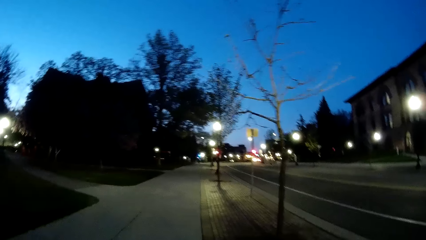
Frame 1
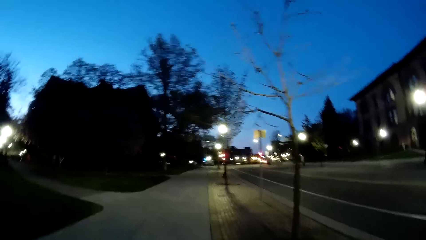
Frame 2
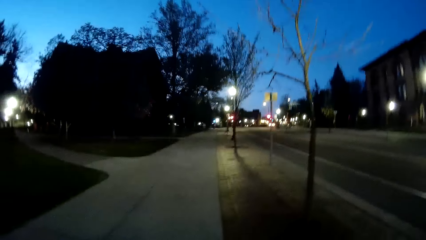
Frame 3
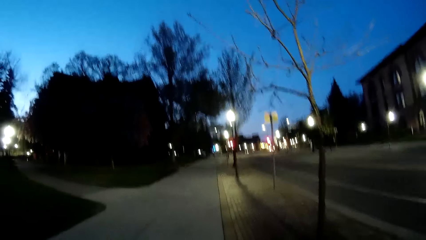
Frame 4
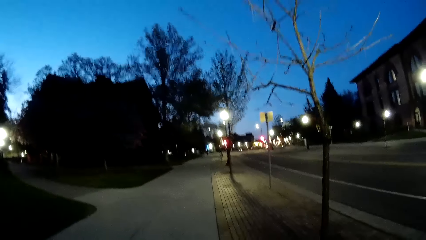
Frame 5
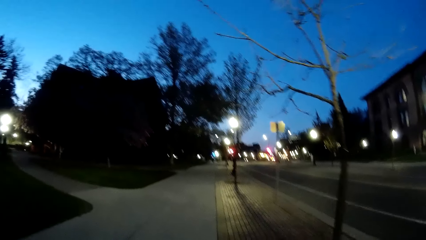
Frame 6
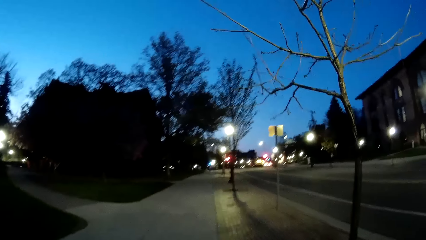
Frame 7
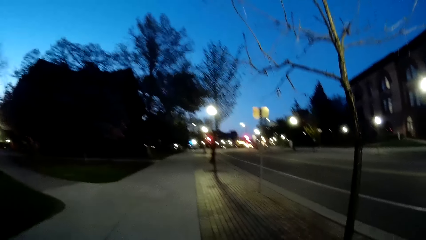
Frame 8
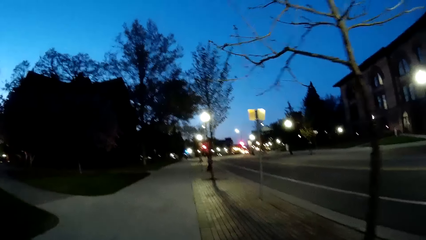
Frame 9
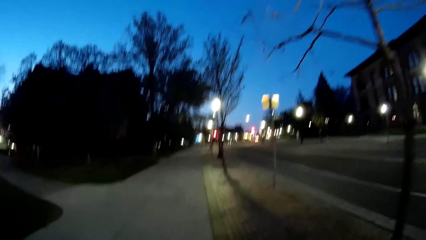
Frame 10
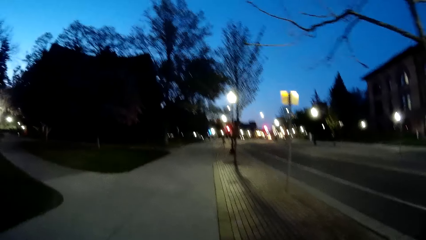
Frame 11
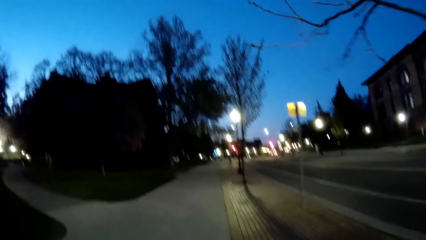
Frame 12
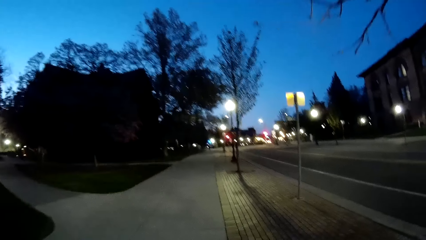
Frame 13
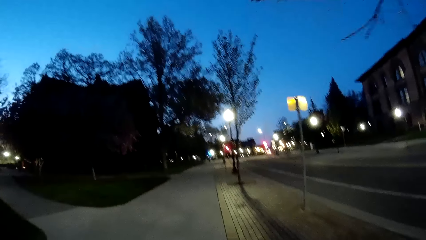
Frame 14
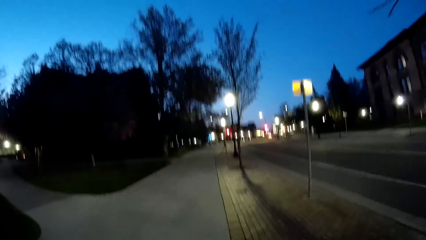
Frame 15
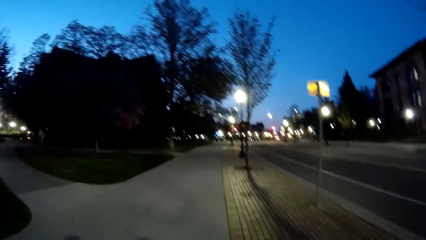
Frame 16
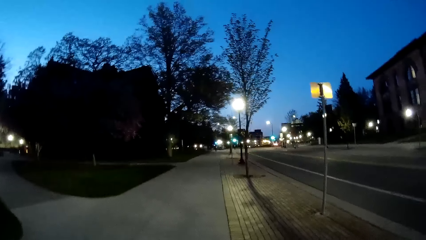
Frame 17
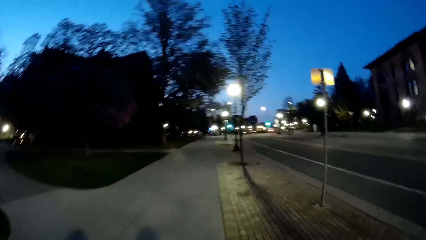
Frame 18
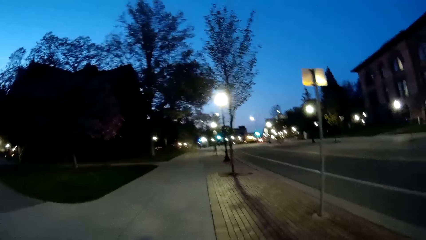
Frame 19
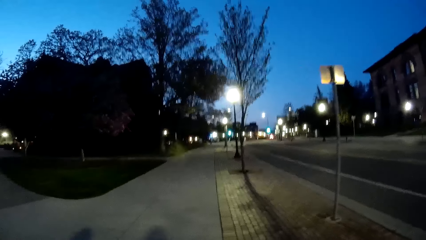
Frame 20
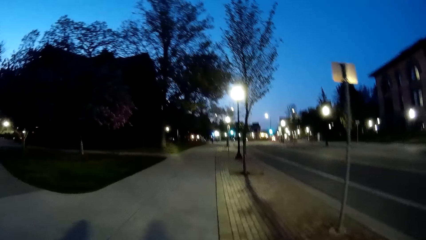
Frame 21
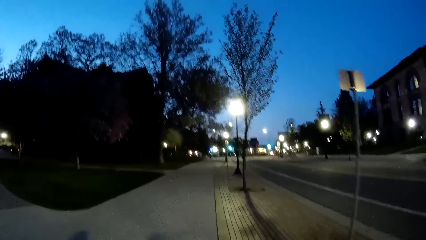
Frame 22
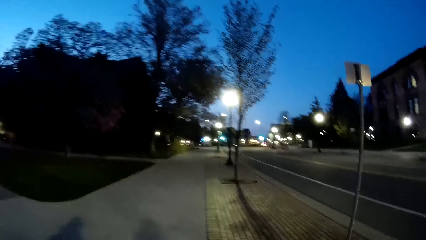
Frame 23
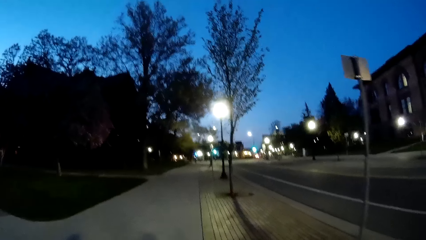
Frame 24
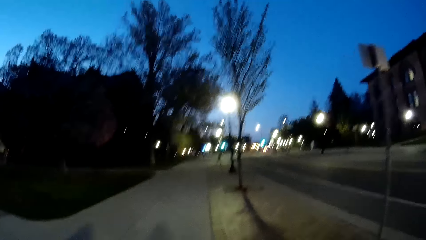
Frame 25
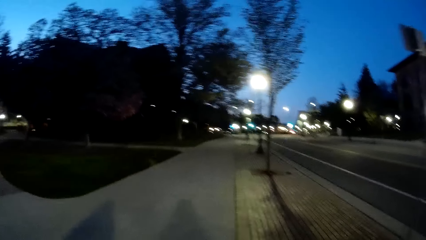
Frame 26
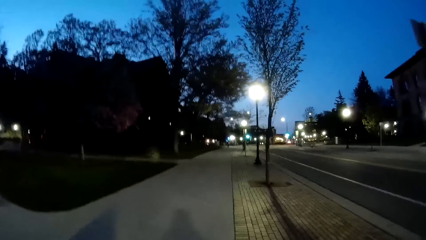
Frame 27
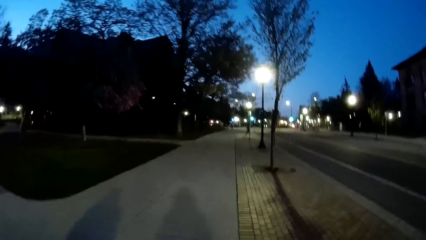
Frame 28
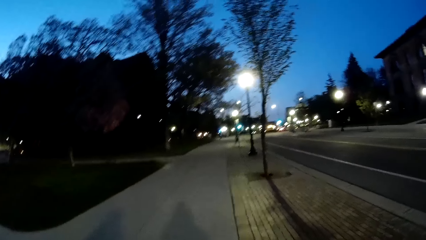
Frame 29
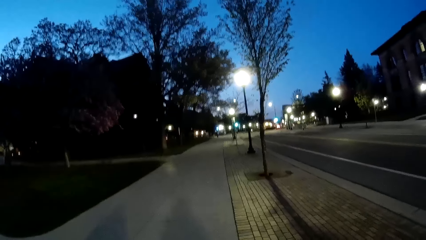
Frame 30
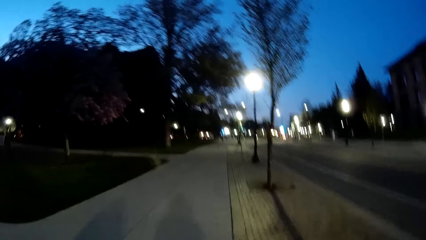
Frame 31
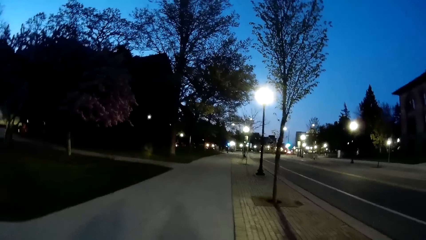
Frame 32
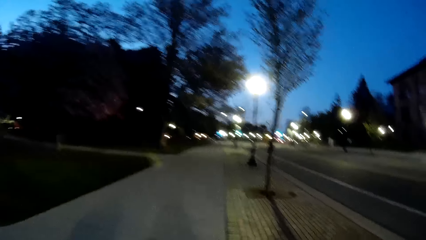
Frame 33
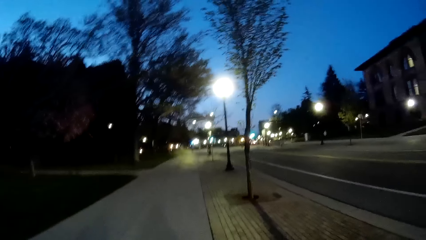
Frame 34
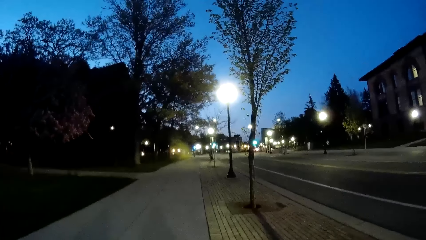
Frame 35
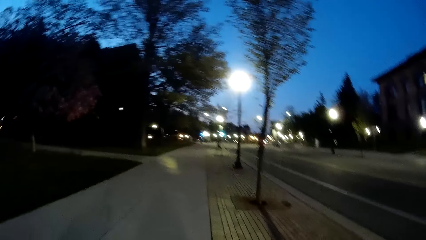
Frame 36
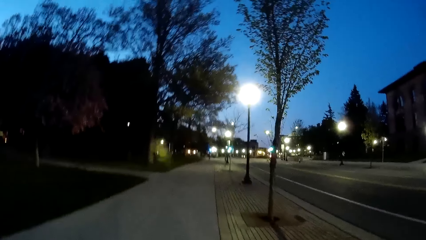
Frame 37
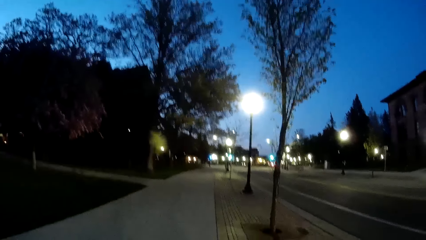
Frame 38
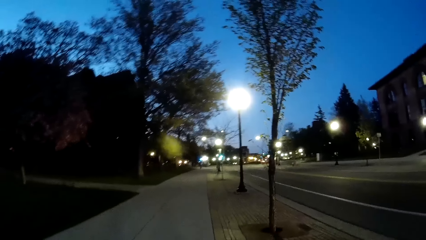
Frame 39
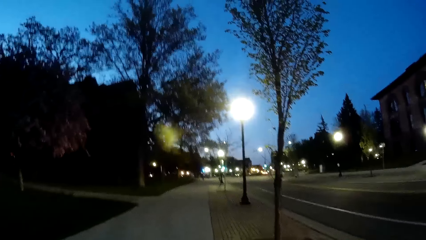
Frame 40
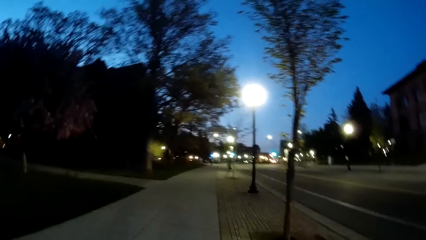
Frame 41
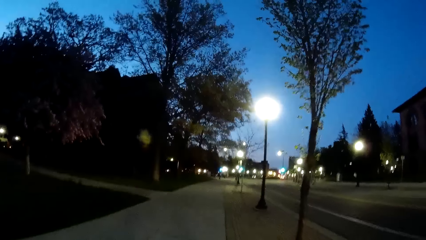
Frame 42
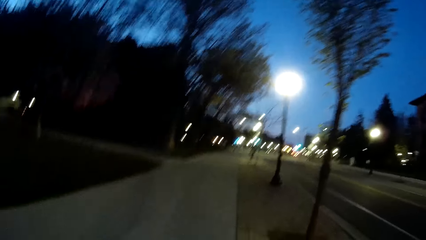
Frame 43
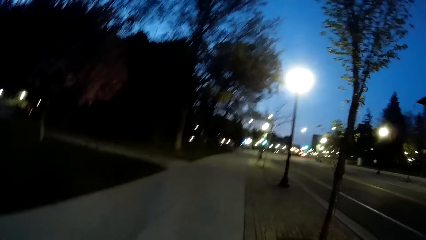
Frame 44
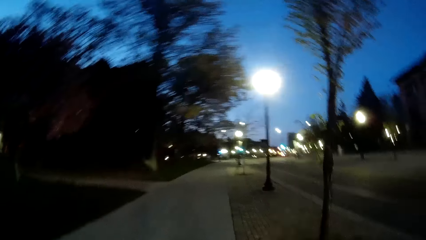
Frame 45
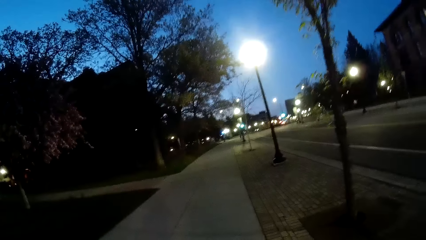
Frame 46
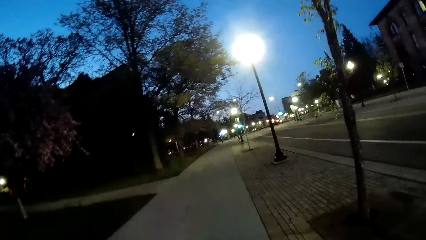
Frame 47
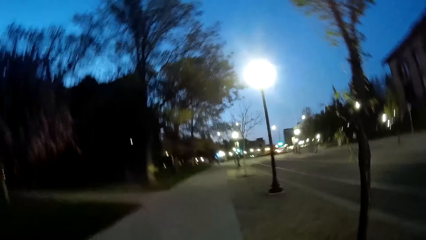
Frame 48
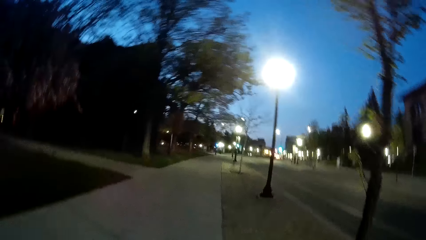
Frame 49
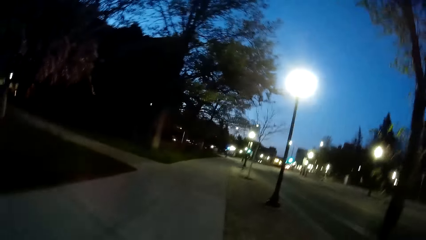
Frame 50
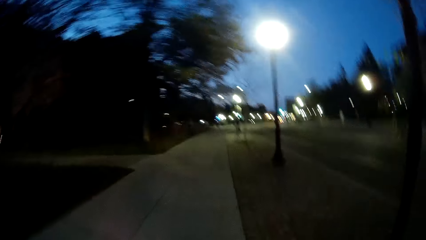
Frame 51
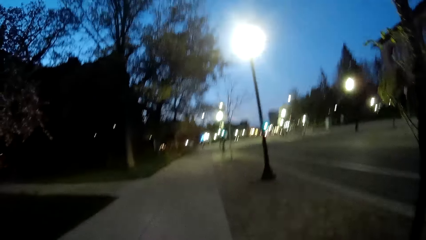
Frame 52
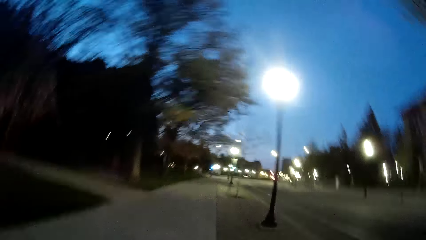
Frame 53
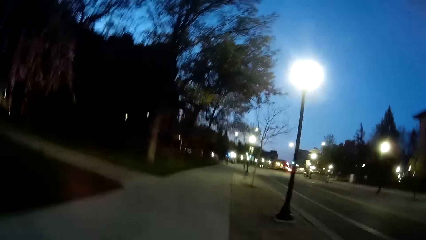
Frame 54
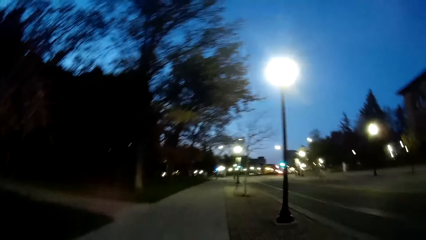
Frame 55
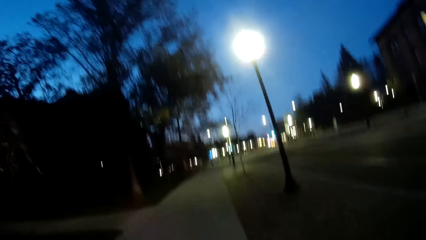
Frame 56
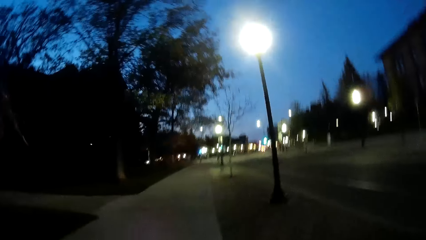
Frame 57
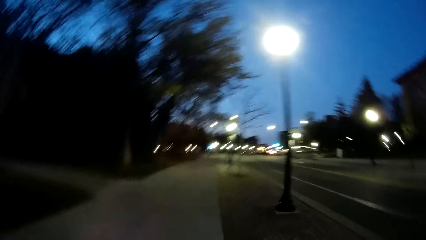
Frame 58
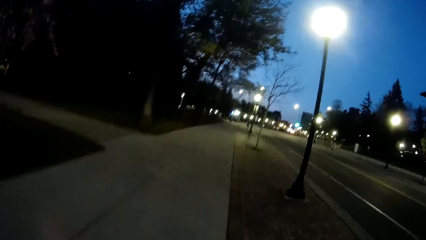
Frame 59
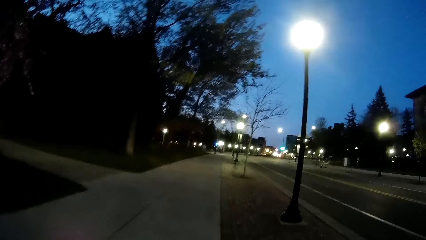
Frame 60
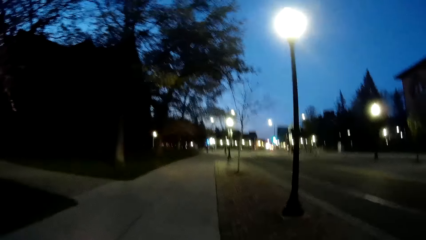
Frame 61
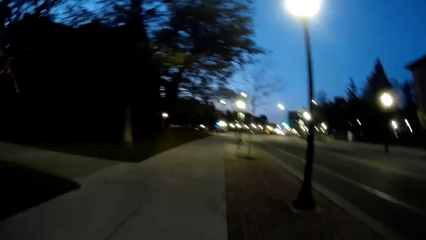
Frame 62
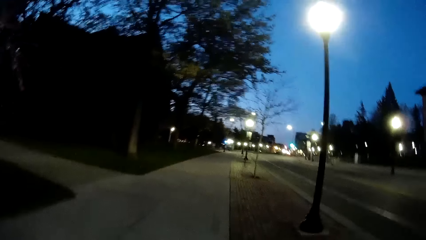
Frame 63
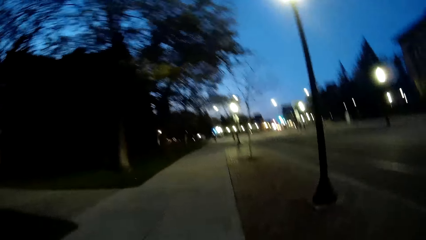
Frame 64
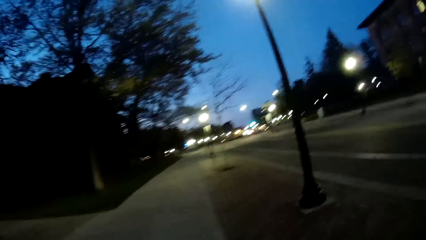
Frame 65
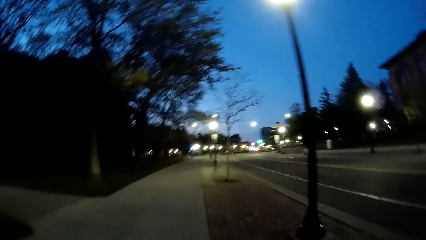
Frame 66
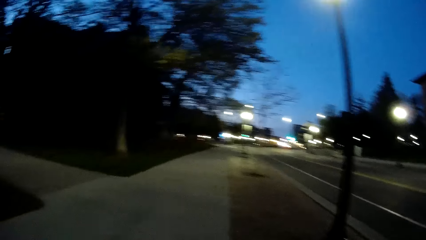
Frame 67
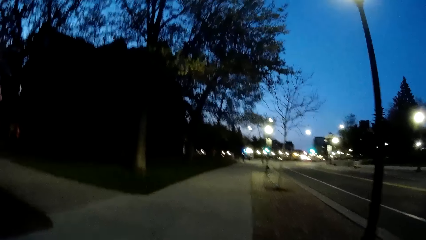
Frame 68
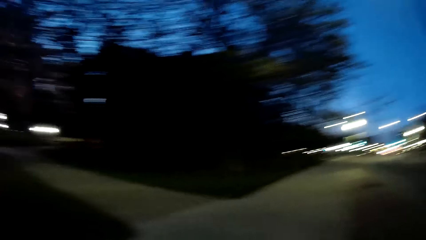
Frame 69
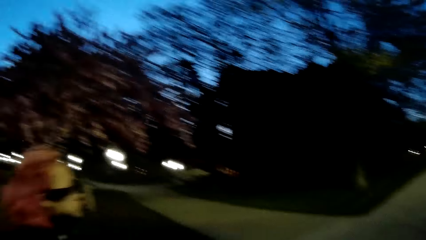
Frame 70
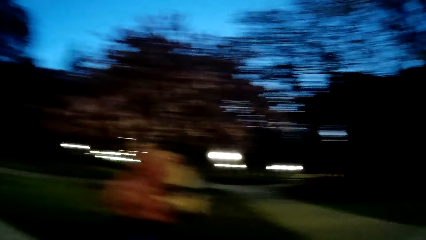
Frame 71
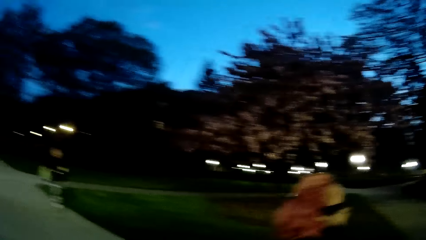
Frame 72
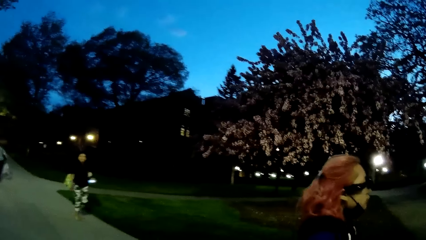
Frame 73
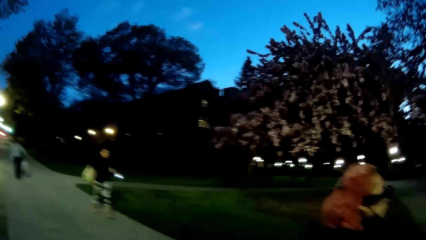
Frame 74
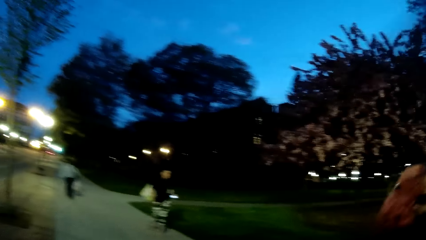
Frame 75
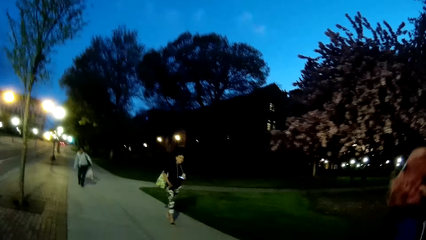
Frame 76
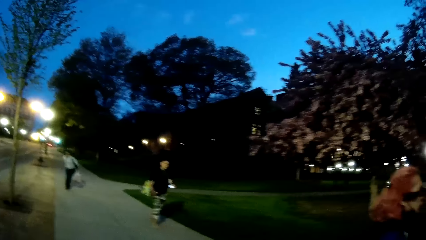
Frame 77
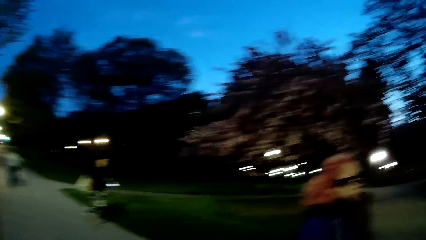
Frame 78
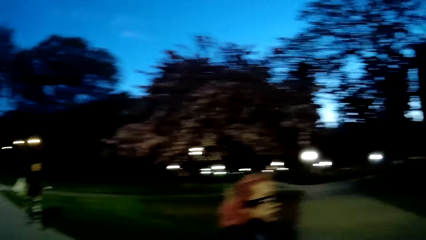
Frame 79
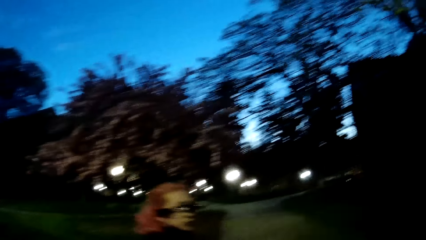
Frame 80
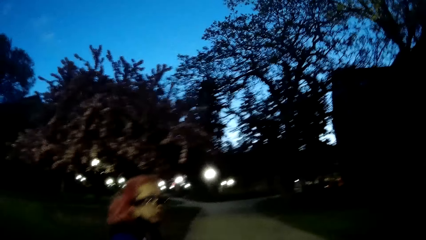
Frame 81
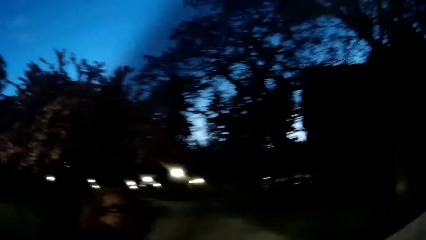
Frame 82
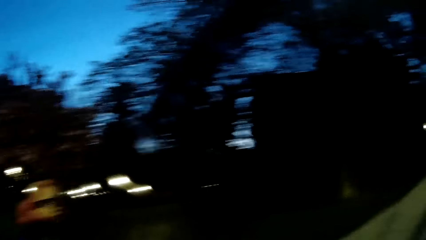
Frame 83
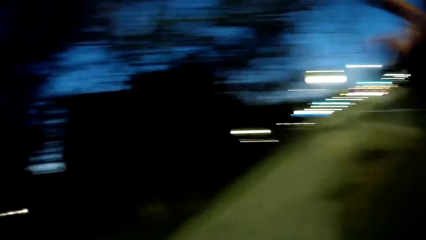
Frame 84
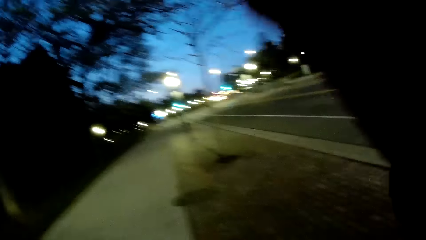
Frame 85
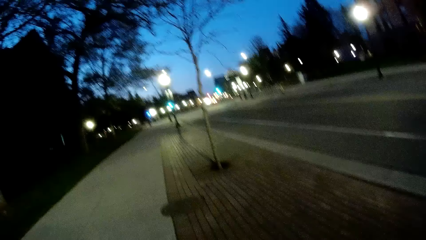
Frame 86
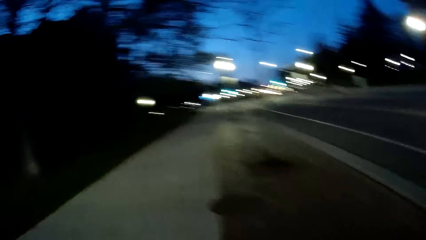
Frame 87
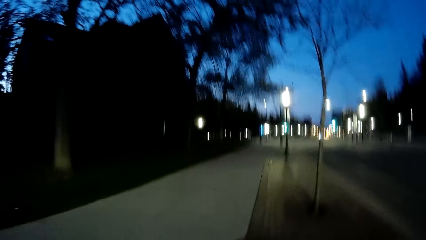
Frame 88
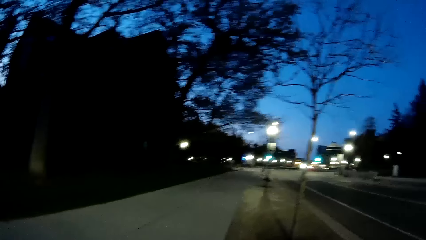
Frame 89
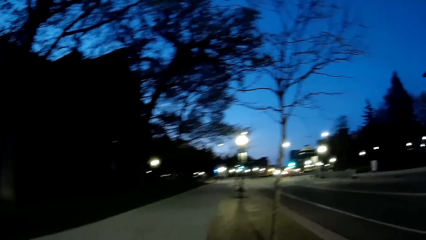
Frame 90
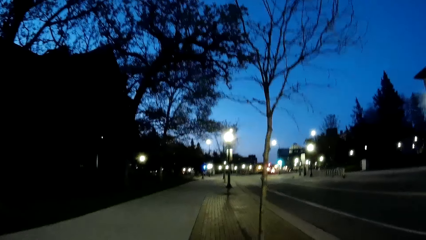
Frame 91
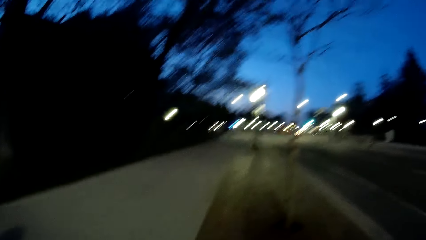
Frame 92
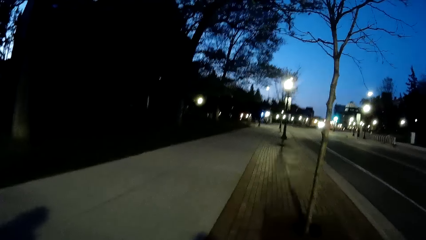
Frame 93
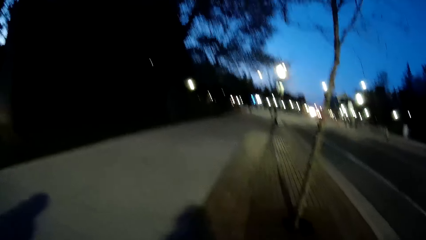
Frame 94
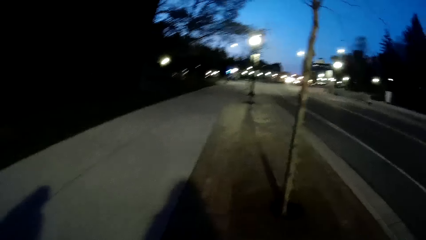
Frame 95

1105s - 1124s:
The camera wearer turns to look at a woman.
